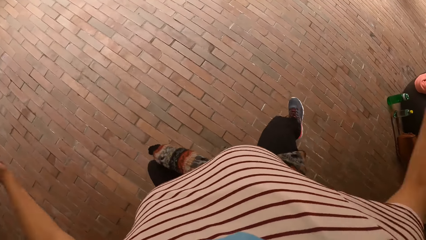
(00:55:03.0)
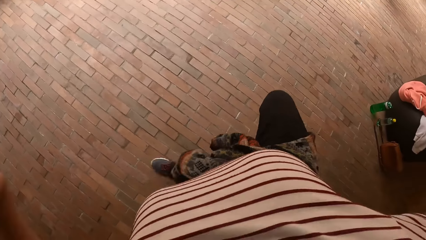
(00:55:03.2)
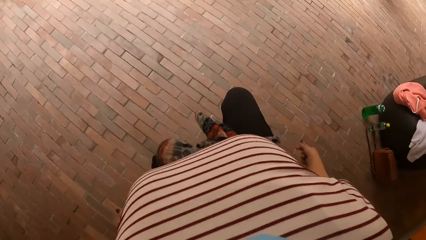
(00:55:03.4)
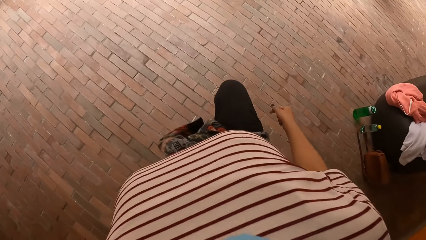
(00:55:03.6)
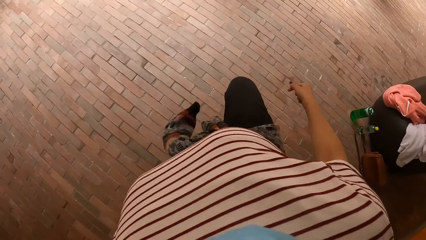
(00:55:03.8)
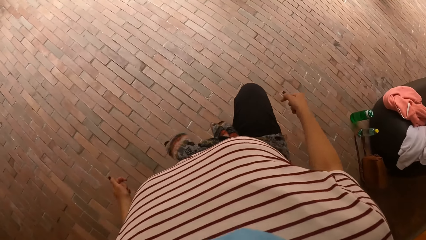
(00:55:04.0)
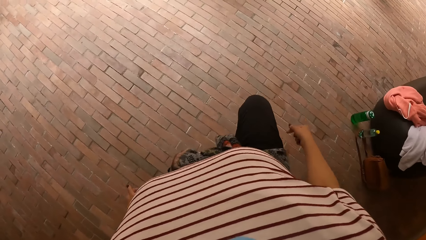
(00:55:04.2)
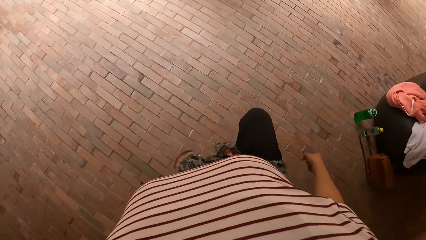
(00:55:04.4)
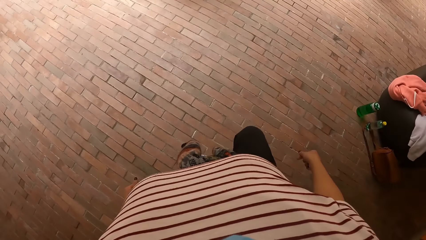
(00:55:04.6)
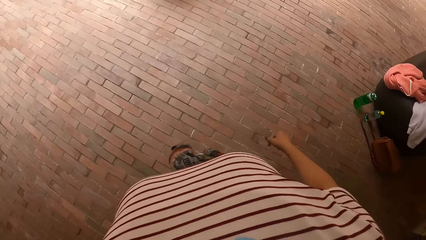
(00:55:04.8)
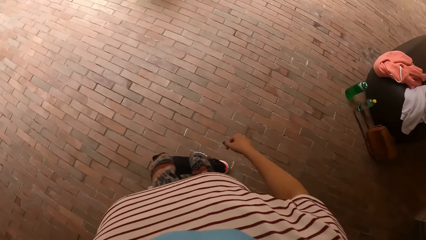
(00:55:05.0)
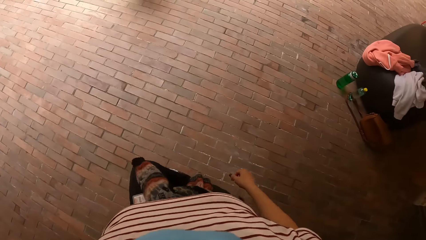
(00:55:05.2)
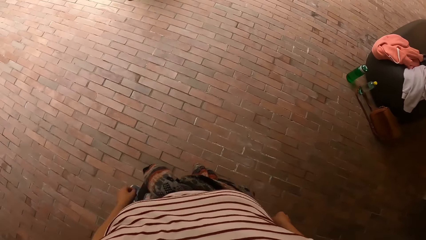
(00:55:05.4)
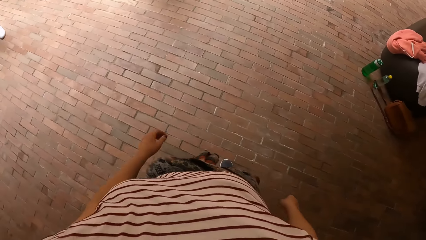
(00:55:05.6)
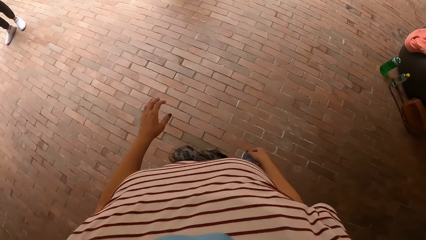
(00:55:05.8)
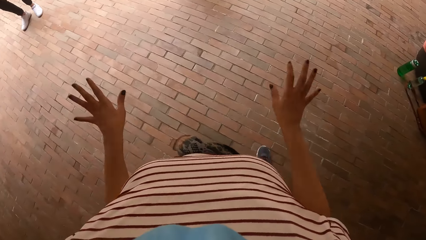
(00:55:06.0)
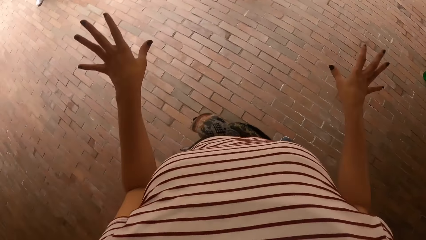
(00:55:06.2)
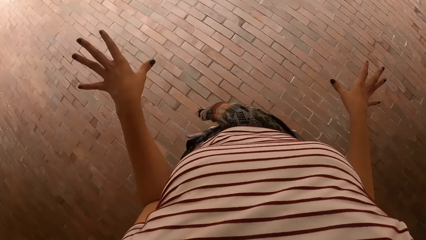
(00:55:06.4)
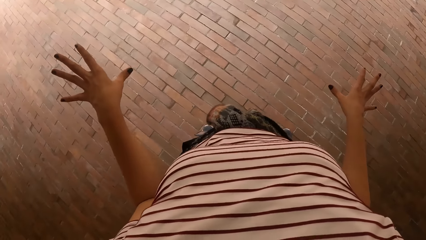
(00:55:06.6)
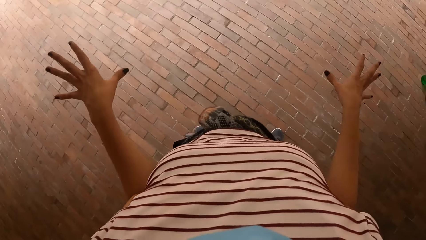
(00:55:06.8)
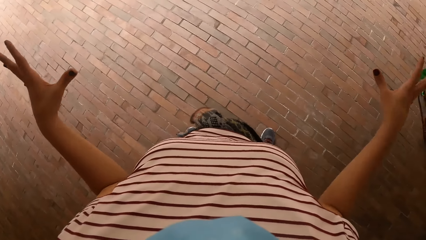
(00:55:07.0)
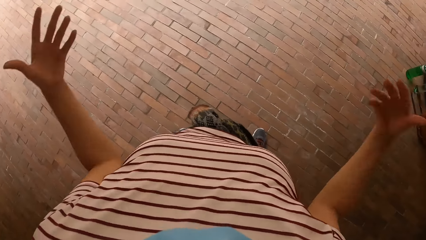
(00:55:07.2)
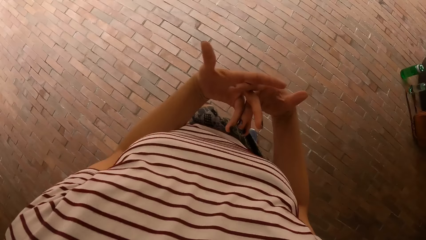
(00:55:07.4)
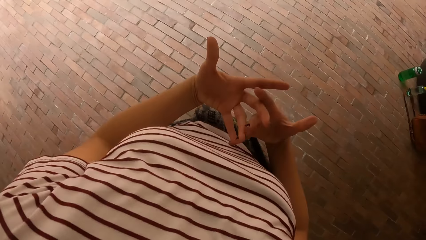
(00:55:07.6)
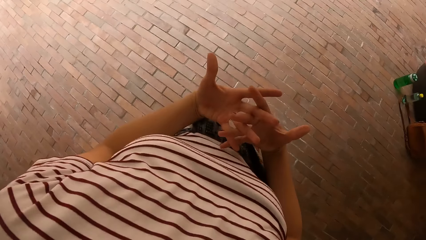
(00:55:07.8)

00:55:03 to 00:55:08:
The camera wearer jumps up. They move around. They gesture with both hands. They spread hands.

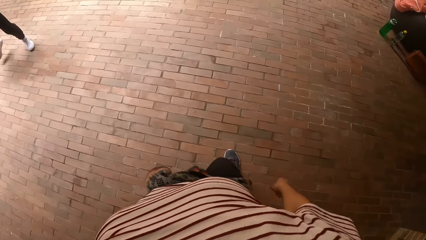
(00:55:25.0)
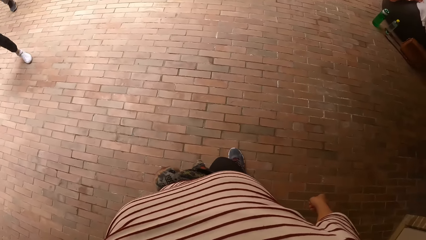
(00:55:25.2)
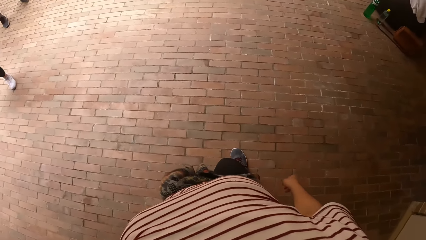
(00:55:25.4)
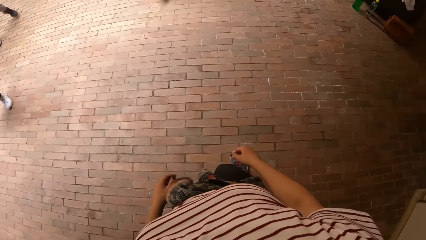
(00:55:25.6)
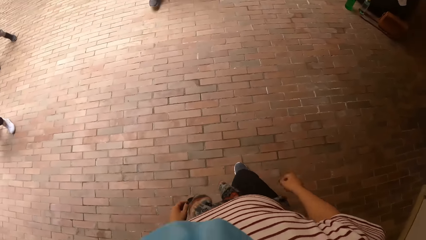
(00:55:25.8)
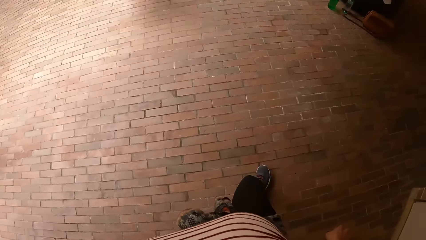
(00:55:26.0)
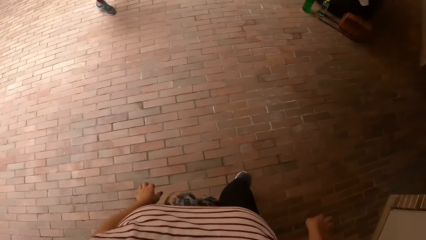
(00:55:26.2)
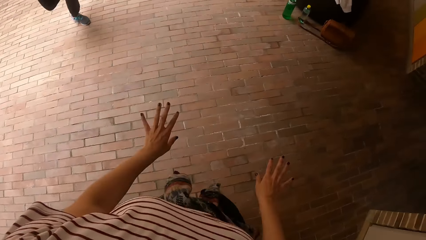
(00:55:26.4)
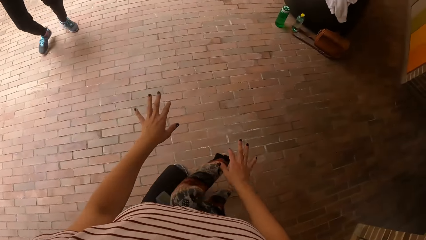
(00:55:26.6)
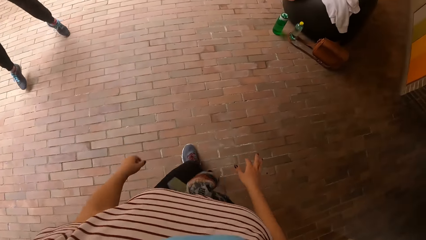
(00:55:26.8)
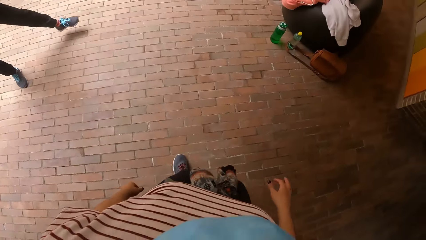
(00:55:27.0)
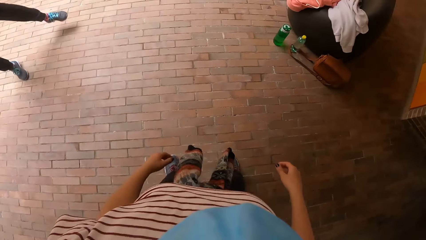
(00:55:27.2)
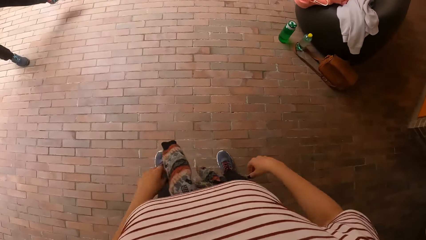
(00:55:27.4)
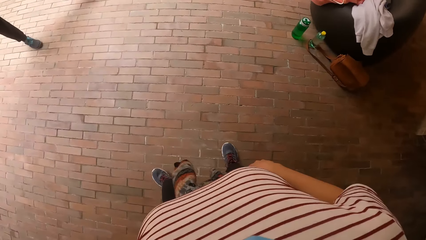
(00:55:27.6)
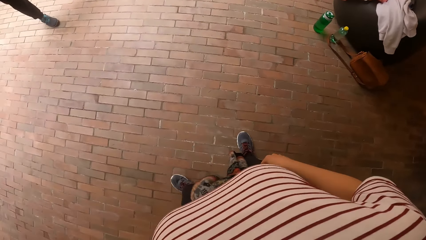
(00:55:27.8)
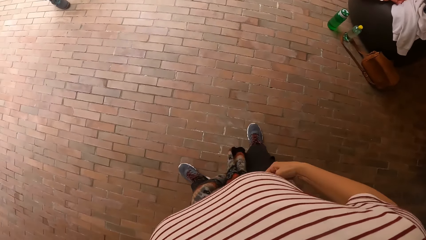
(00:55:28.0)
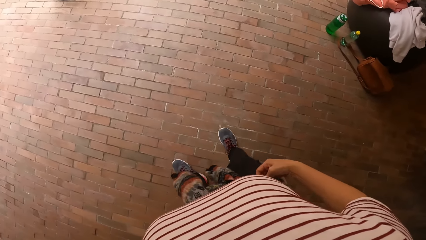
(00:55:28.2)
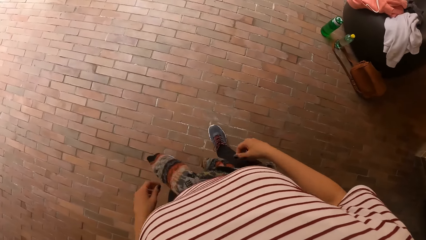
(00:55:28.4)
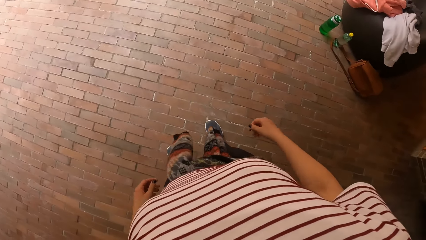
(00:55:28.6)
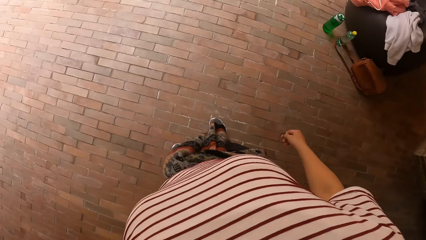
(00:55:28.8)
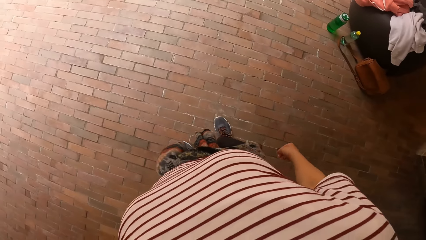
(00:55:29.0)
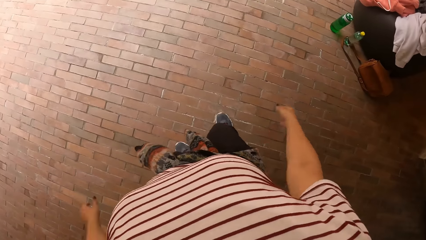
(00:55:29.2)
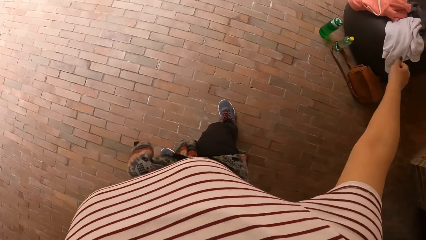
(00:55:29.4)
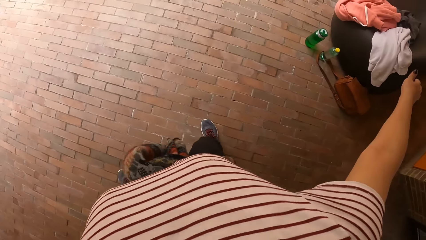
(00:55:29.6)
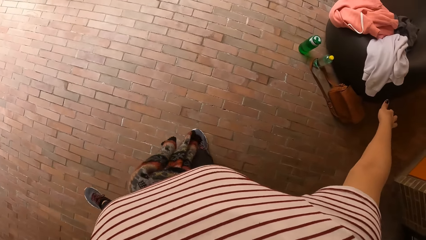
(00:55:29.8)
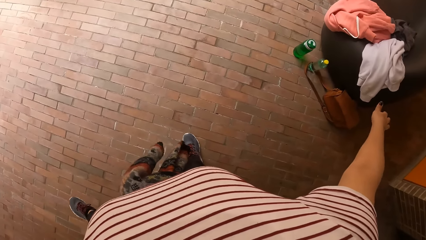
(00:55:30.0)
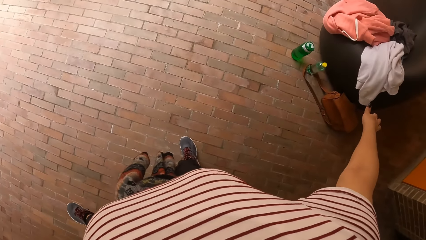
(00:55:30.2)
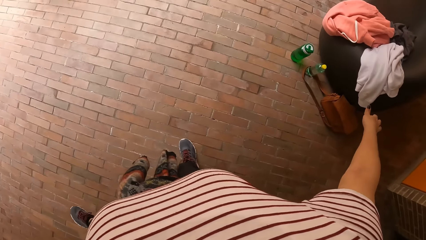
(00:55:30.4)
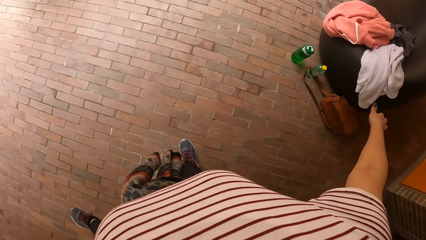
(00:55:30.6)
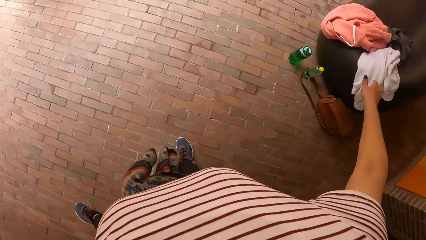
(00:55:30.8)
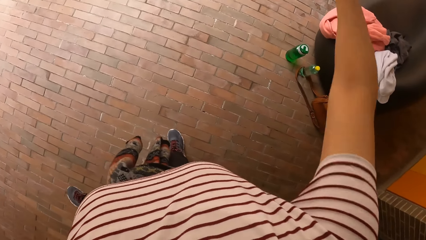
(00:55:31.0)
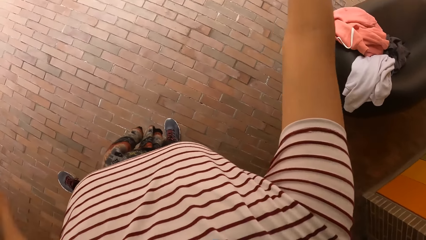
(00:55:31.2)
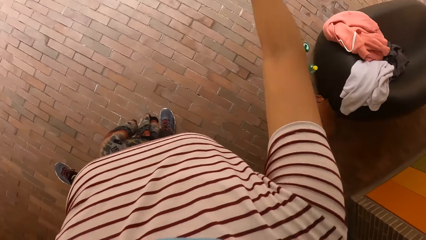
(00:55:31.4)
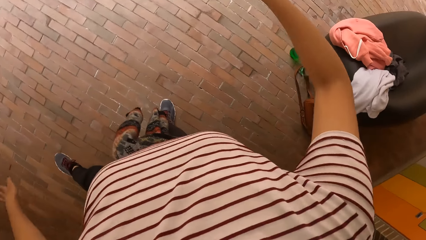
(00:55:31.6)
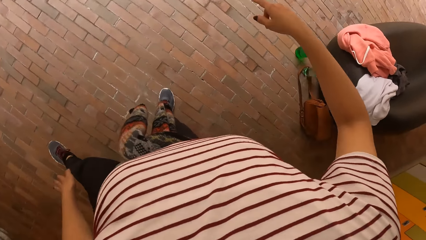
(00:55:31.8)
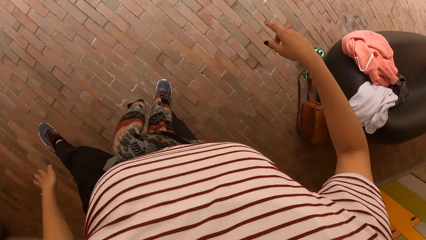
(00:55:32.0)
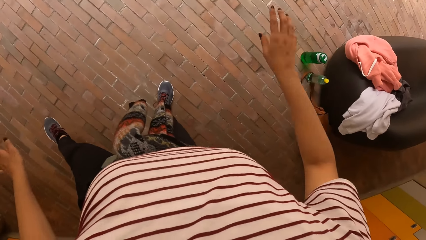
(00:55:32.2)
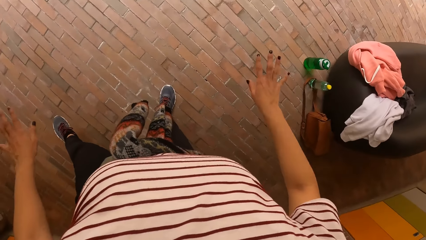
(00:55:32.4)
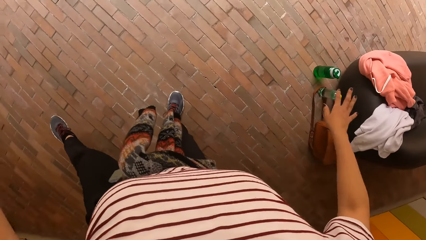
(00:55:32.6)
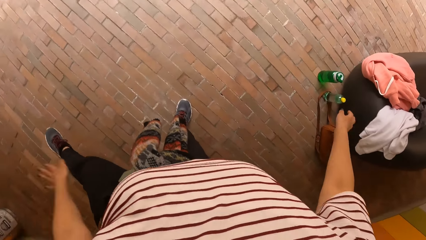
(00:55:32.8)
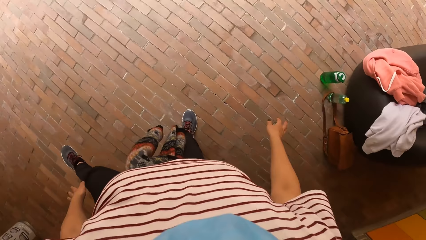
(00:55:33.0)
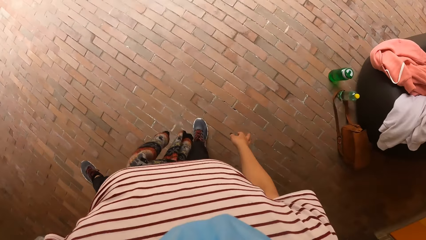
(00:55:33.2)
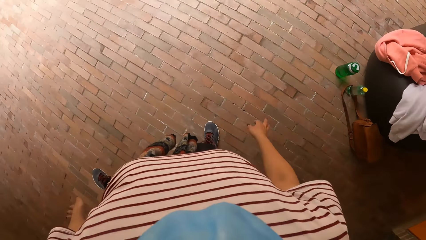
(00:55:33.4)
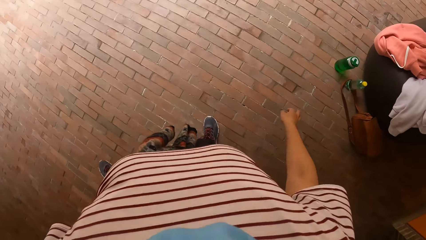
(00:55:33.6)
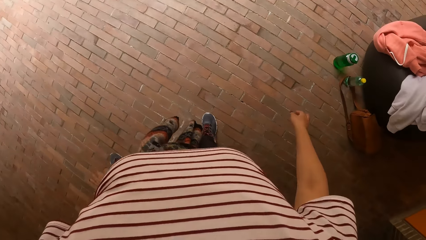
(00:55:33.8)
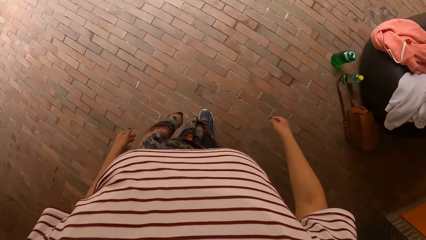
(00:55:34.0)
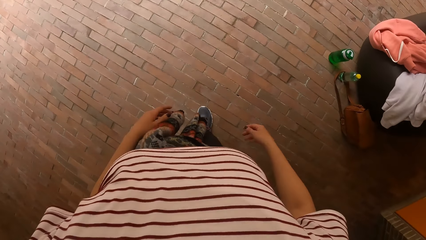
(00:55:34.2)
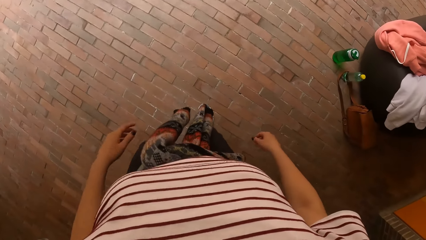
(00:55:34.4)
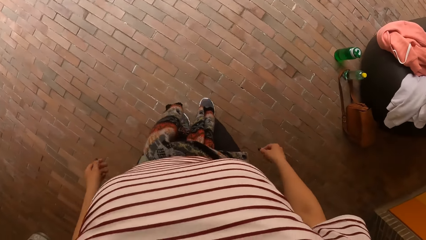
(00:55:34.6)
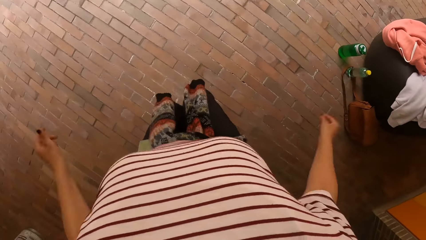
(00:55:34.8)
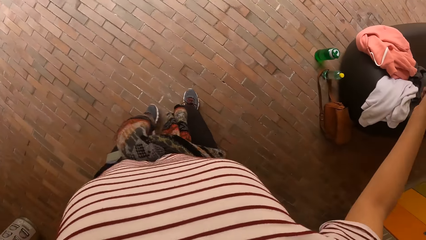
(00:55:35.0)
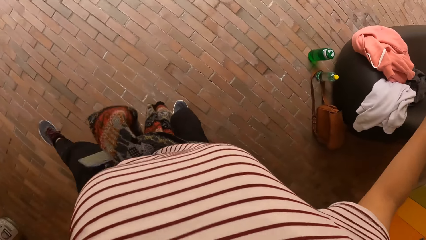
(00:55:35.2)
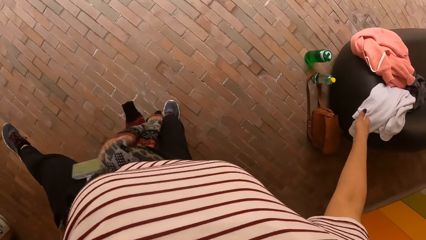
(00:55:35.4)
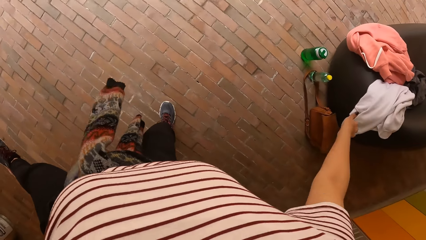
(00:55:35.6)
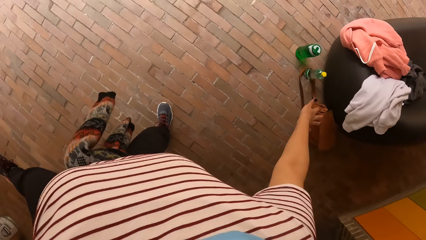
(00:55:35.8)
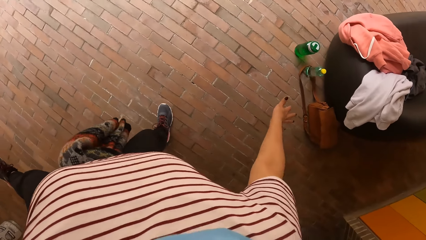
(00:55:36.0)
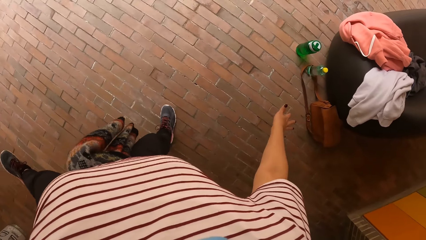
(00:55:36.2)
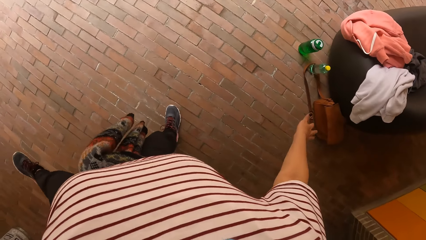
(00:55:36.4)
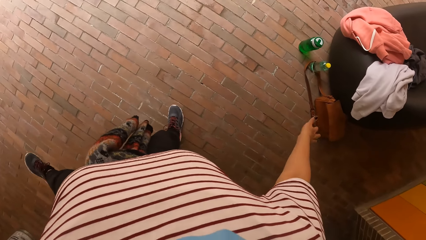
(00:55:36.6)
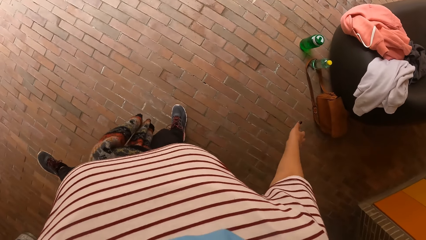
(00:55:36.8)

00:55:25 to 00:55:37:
The camera wearer moves around. She spreads a hand. She lifts a leg. She lifts a hand. She hits her thigh. She hits her thigh again. She jumps up and lifts a leg.
